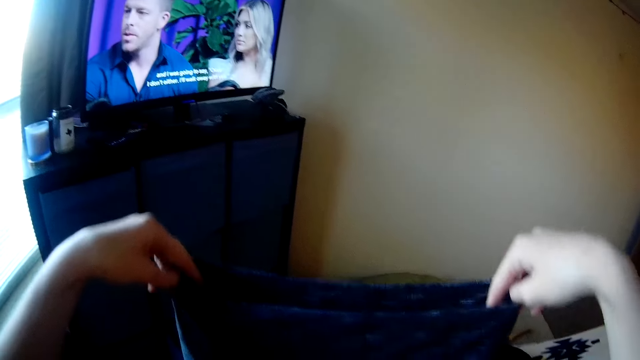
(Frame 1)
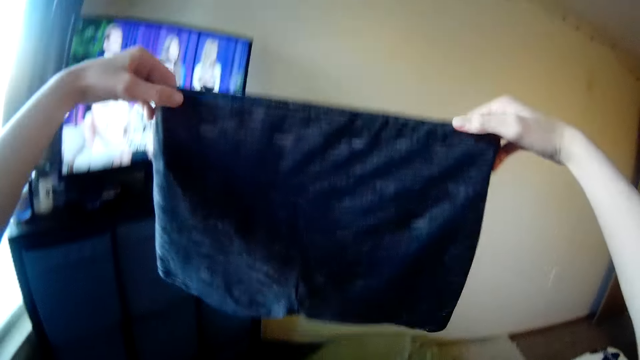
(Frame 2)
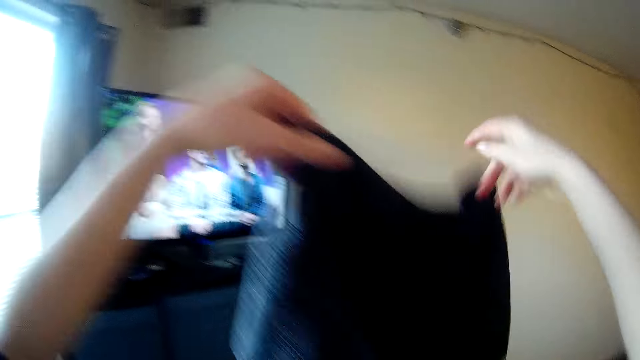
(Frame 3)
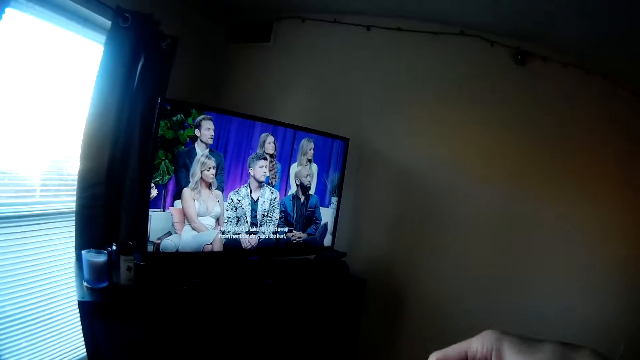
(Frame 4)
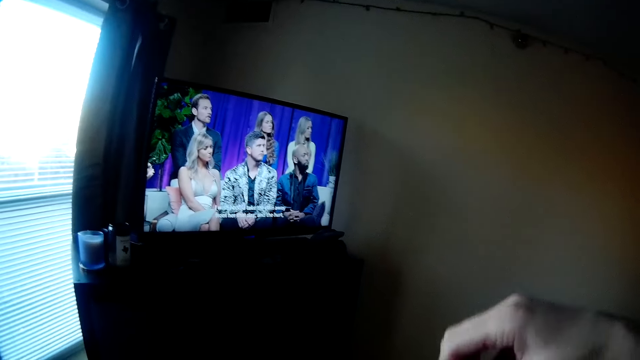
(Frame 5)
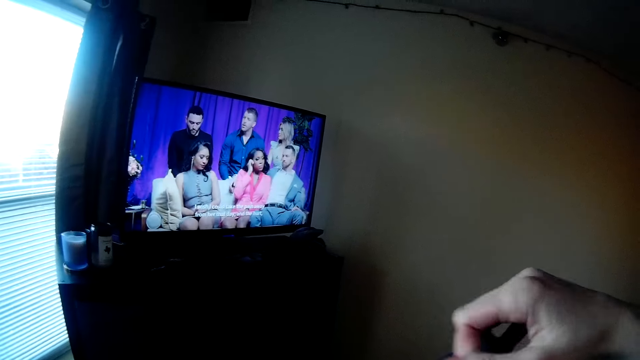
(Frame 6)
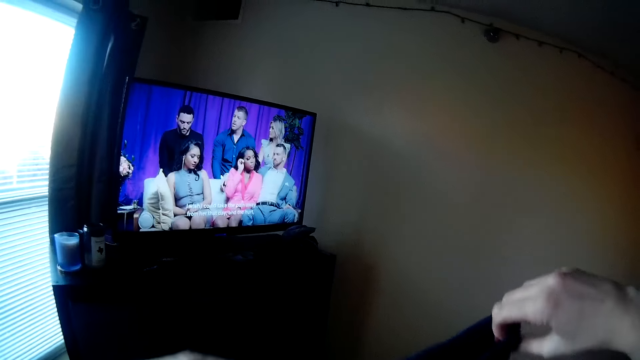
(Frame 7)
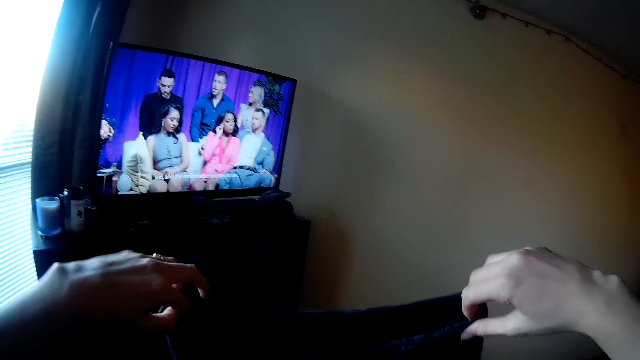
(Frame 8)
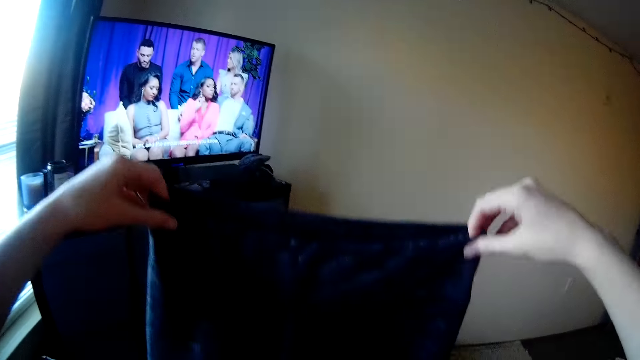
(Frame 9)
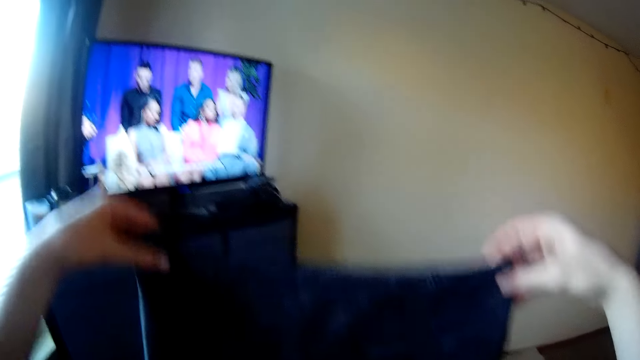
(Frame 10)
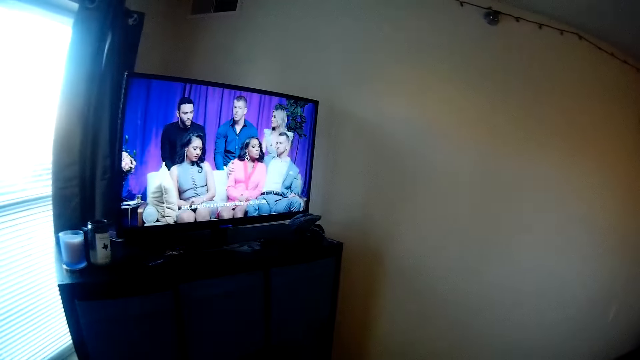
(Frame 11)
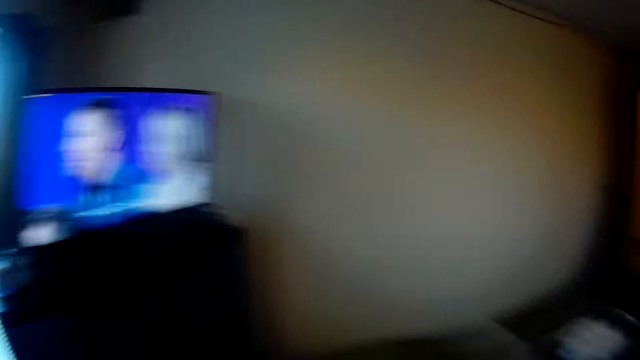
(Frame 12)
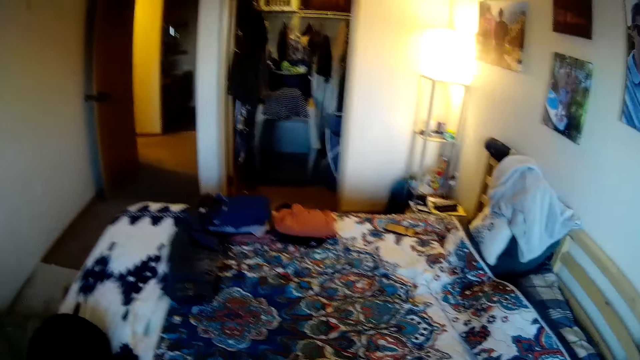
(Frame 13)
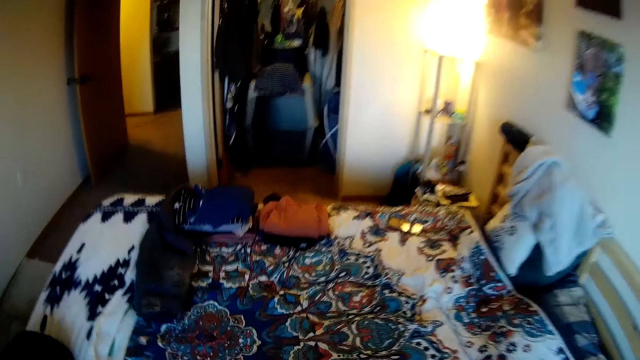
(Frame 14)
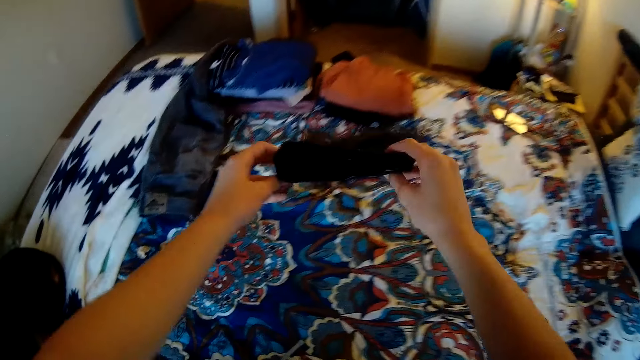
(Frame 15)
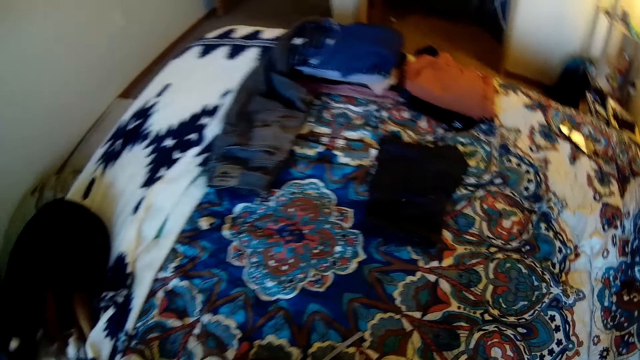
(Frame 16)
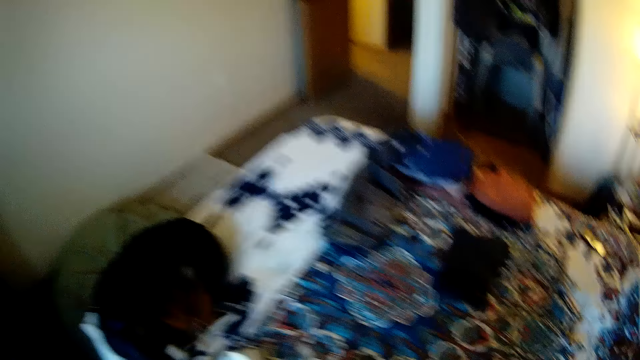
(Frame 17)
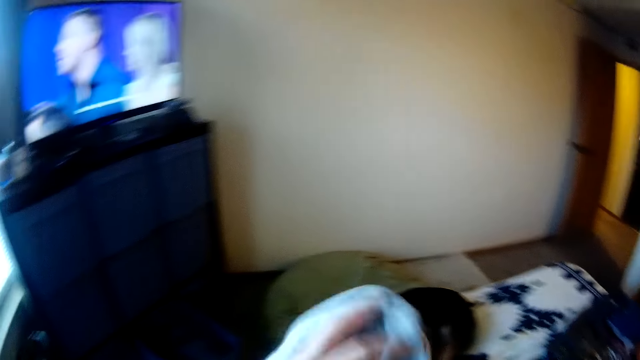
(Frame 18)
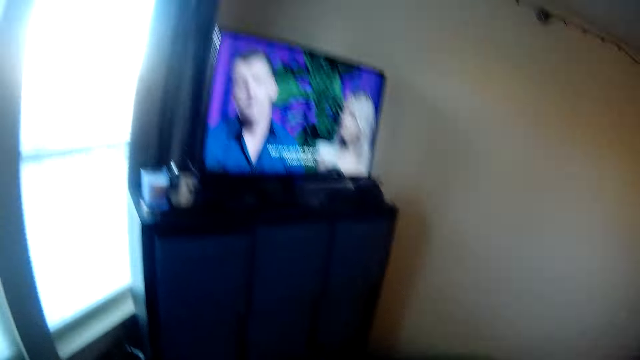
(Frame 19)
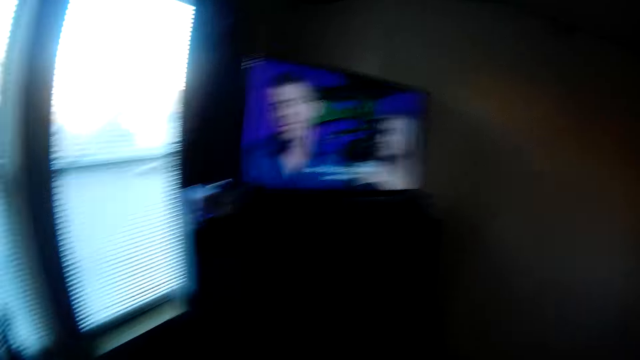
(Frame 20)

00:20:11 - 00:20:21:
The camera wearer holds the inner wear. They watch the television. They drop the inner wear on the bed.

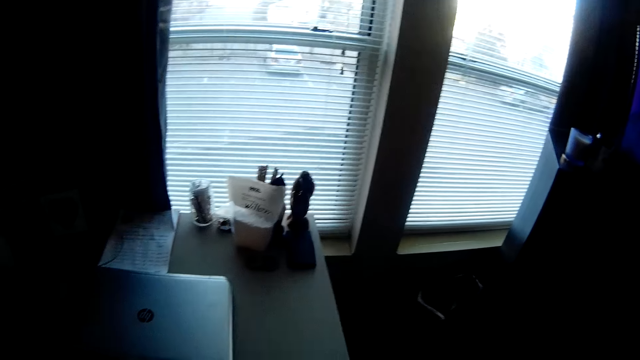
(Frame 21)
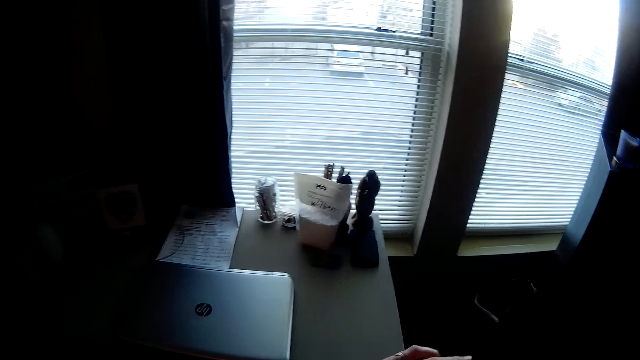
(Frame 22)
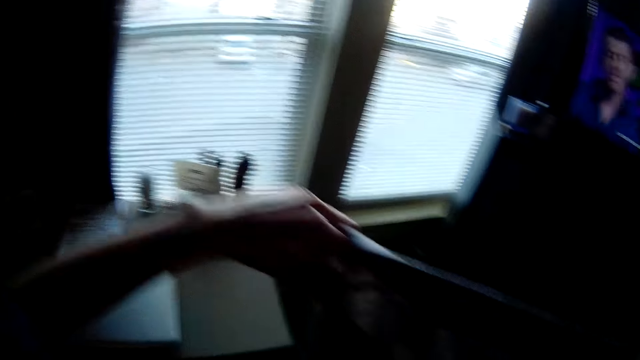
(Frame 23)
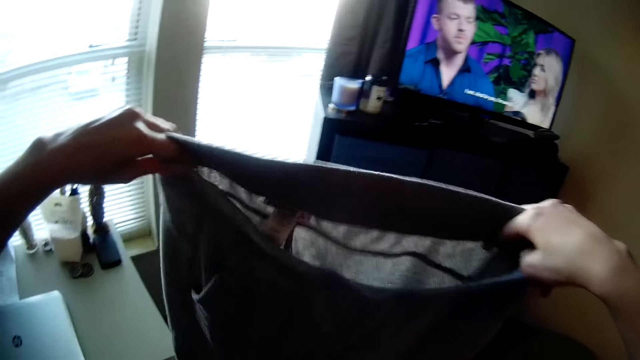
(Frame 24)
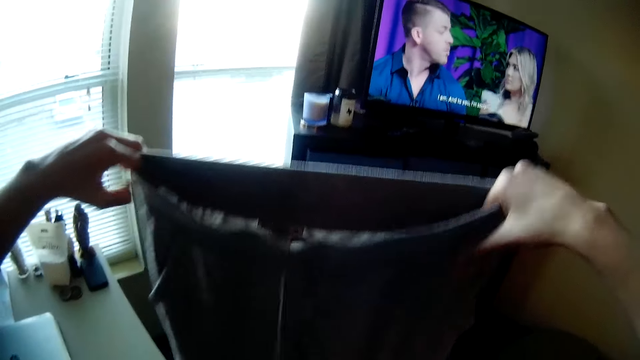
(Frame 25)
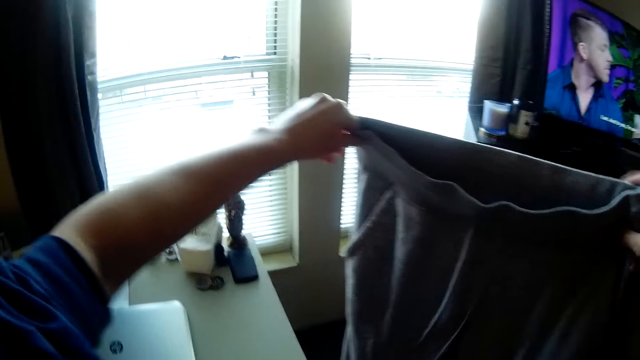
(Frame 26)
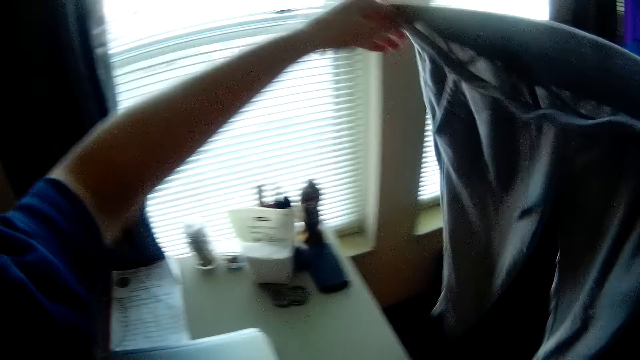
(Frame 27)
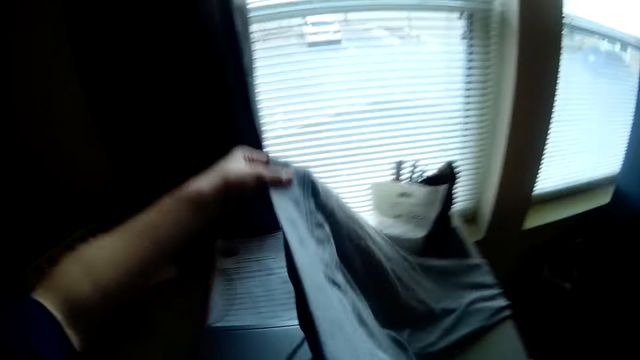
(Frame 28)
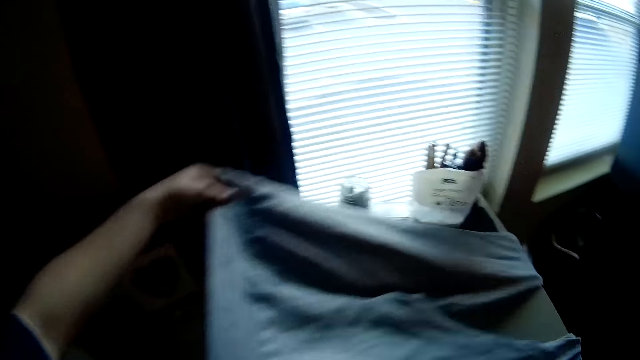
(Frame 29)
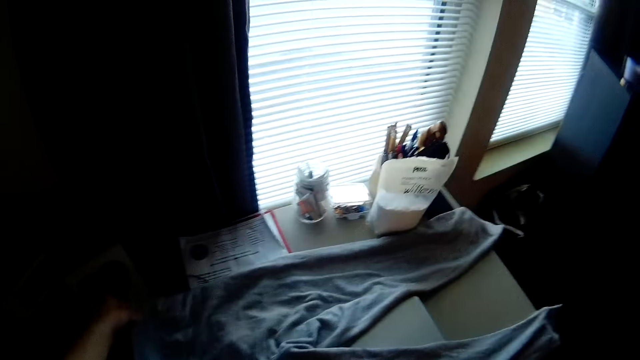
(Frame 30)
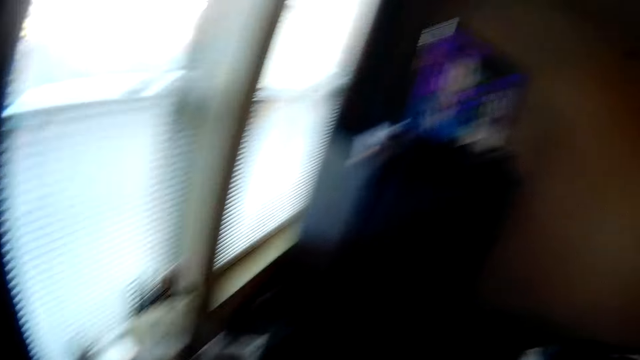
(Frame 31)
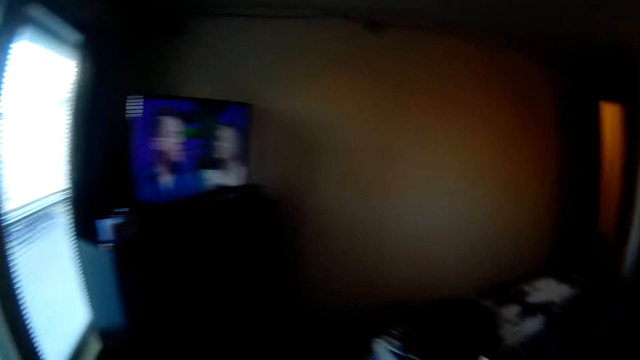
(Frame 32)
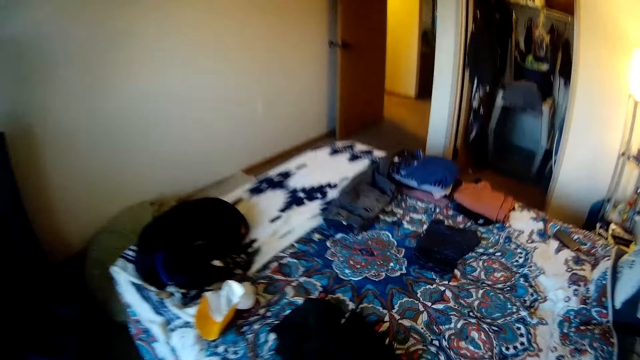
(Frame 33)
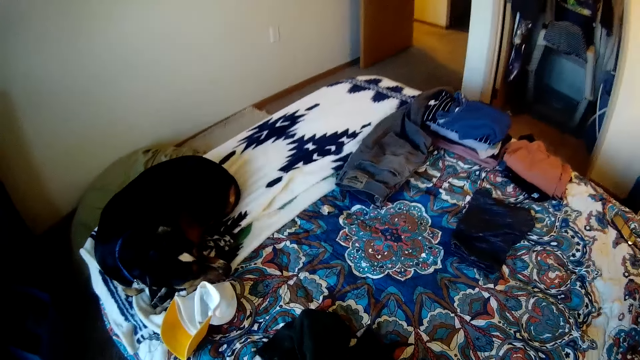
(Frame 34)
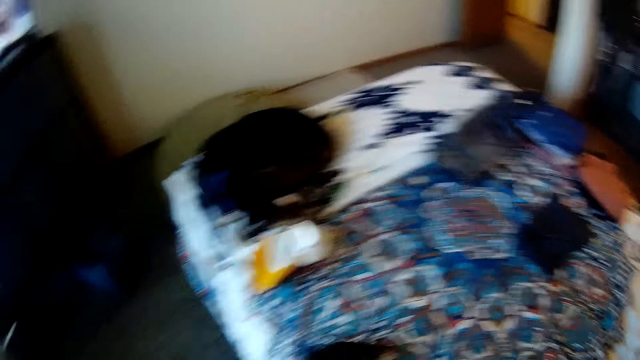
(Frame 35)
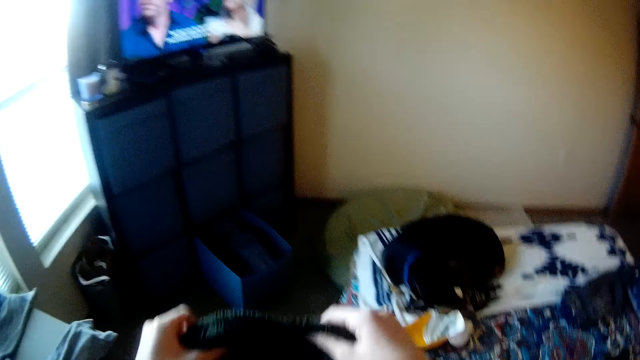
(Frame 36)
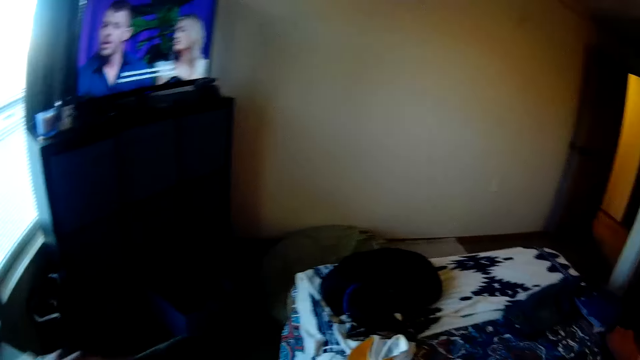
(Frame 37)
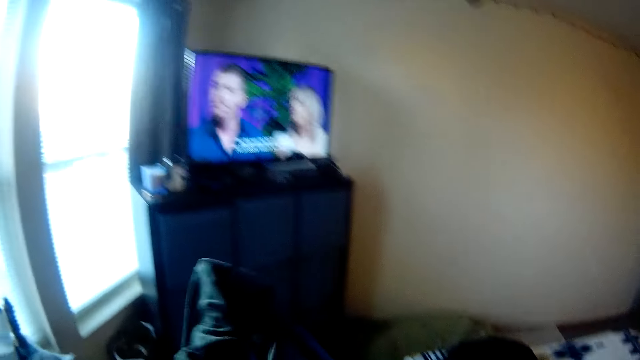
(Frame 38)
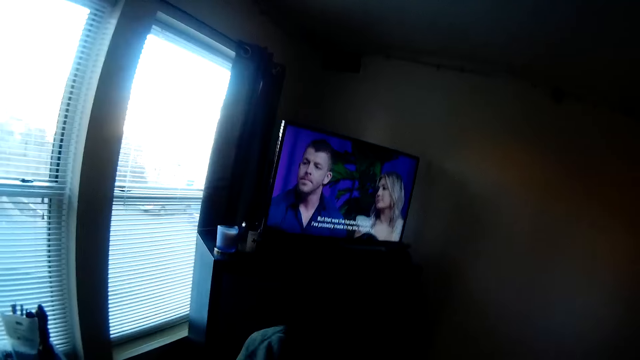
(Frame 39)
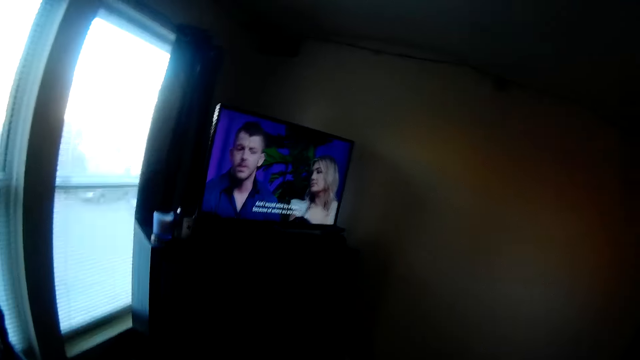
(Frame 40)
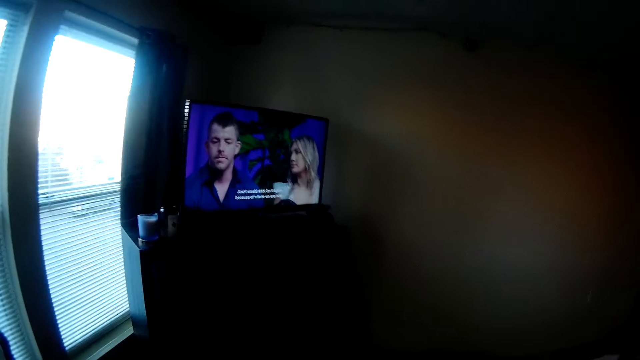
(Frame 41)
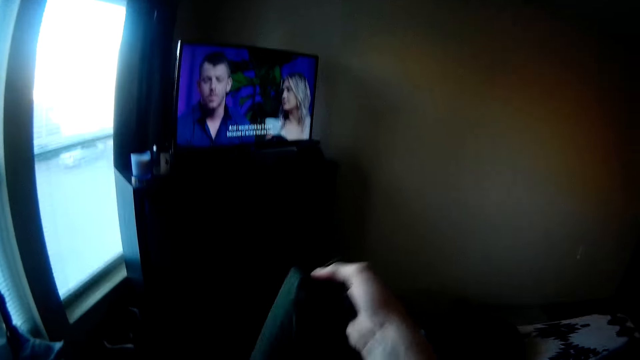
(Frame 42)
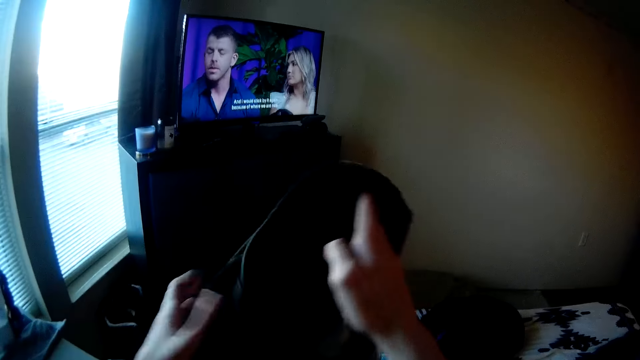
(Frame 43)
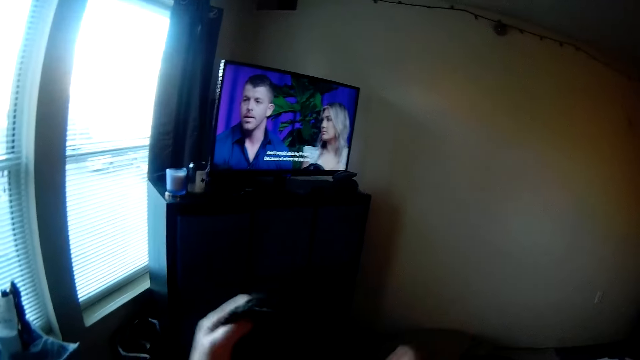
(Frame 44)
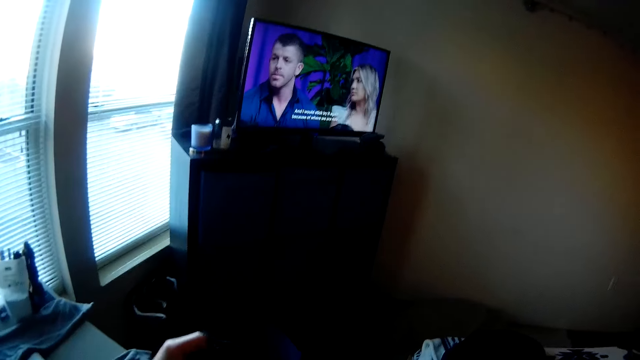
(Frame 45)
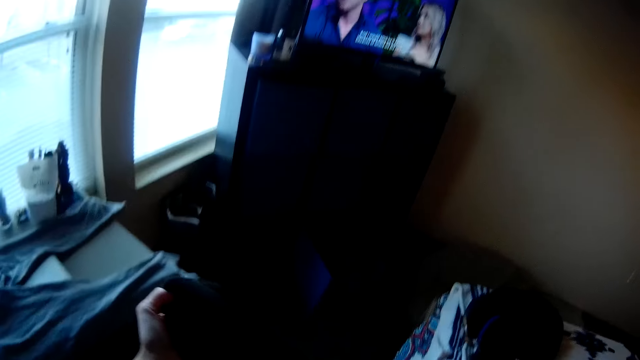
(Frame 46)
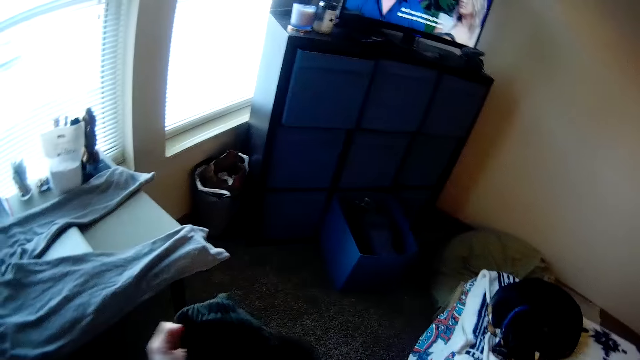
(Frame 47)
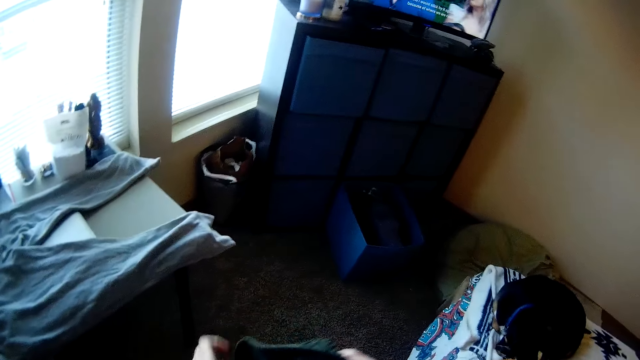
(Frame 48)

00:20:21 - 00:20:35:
The camera wearer looks outside through the windows. They shake a cloth. They spread the trouser on the table. They pick up another cloth on the bed. They adjust the trouser.
